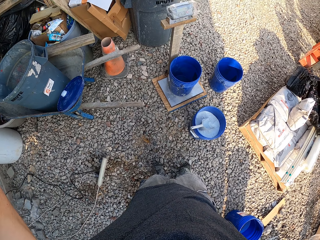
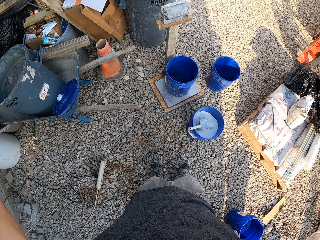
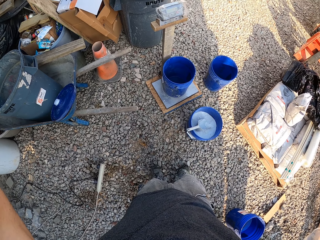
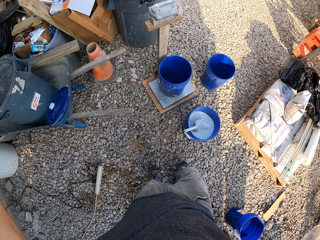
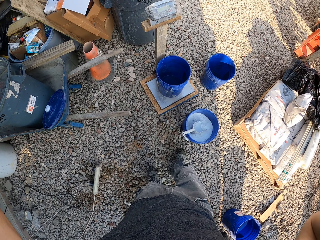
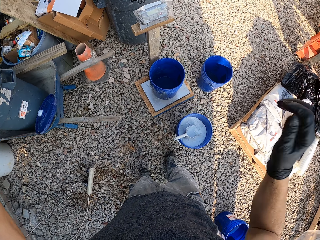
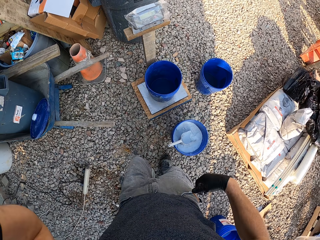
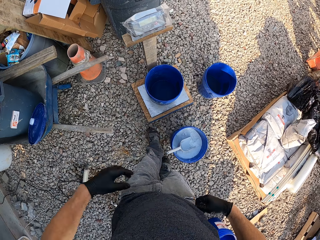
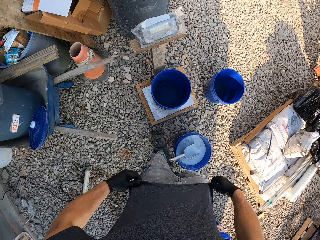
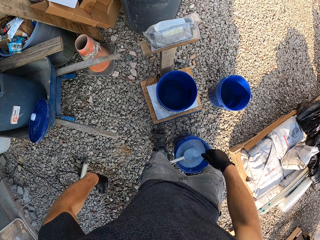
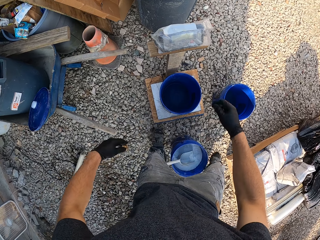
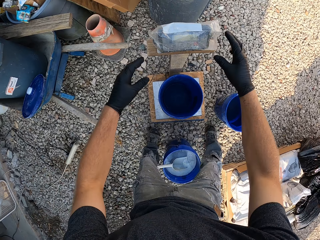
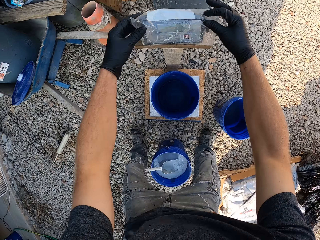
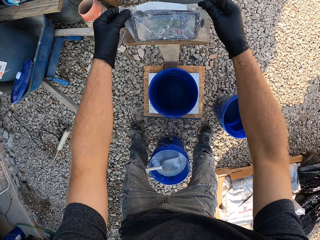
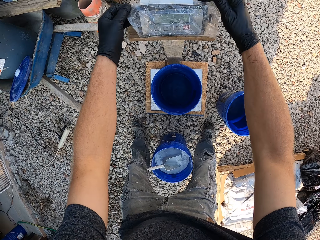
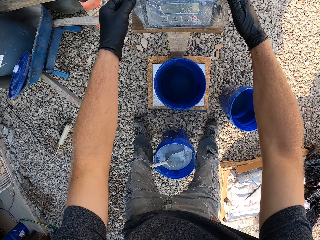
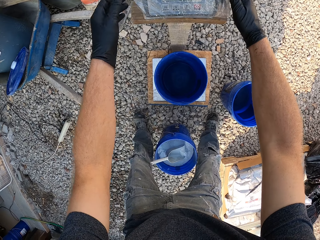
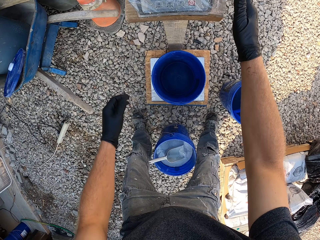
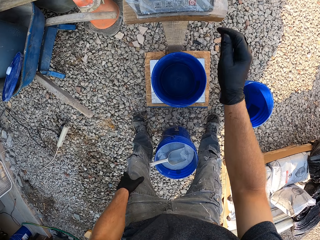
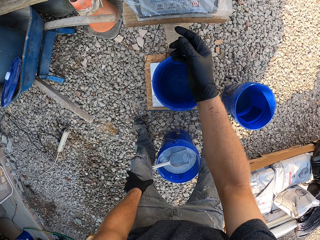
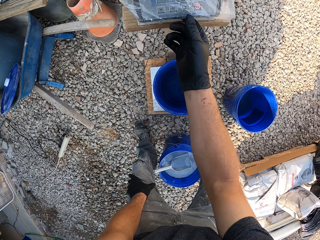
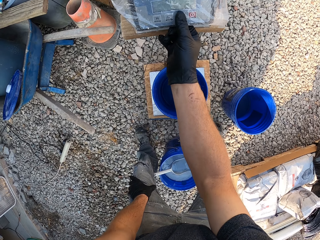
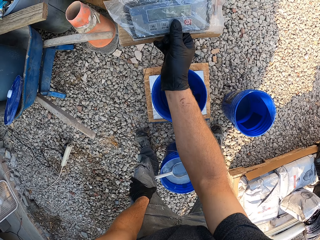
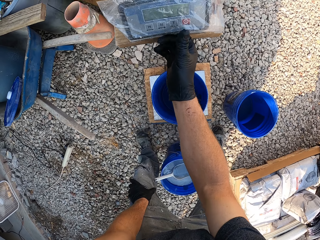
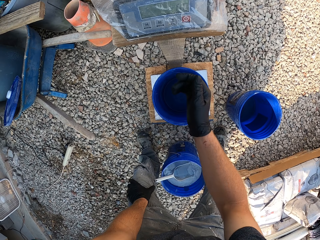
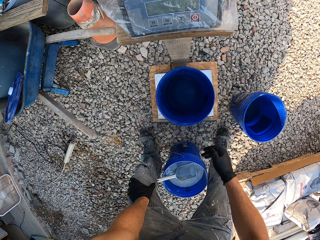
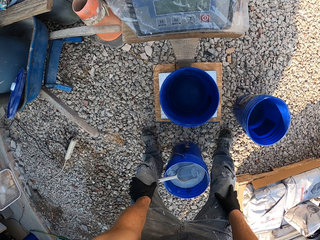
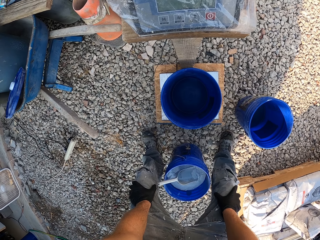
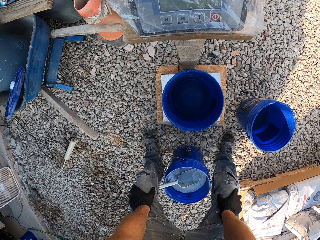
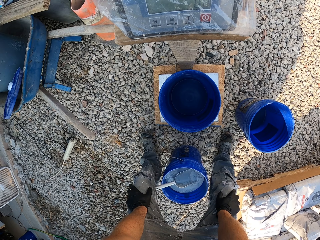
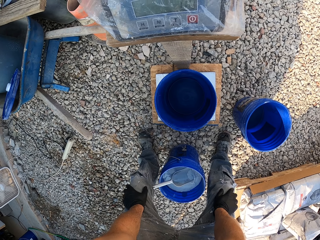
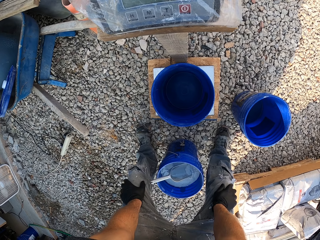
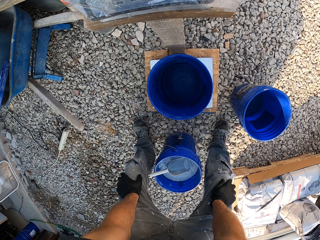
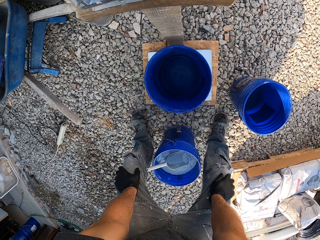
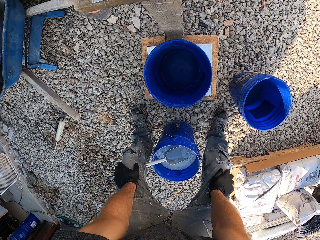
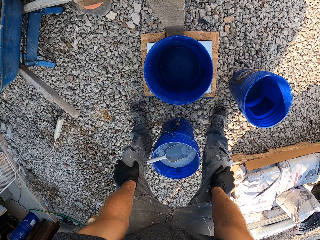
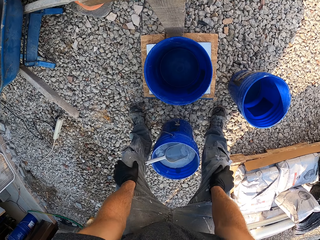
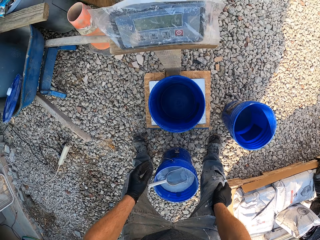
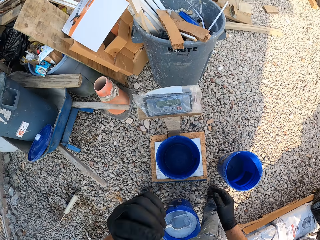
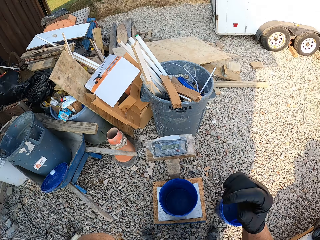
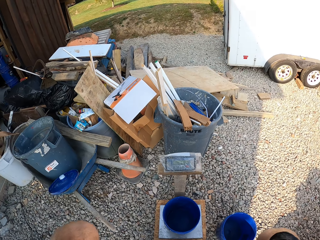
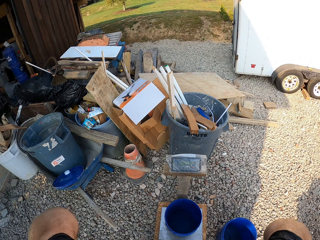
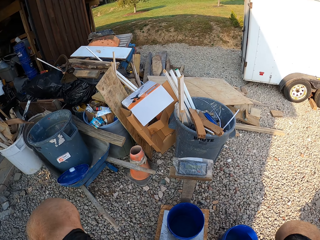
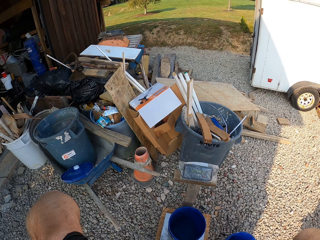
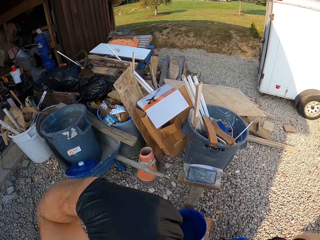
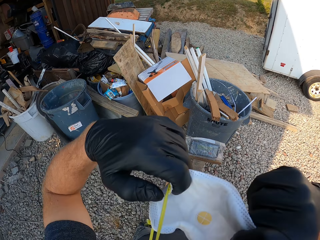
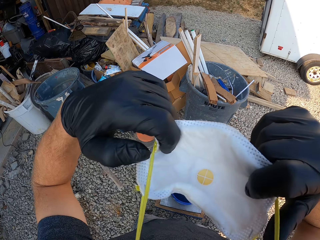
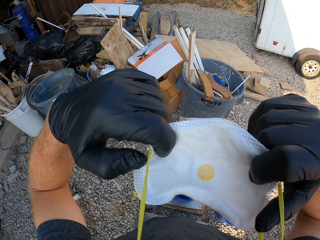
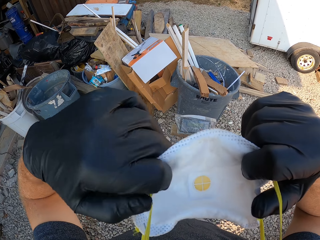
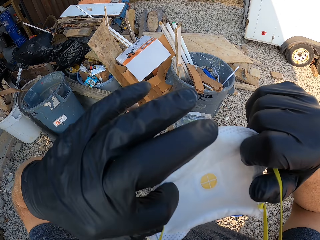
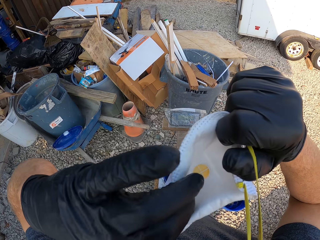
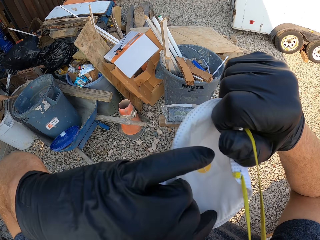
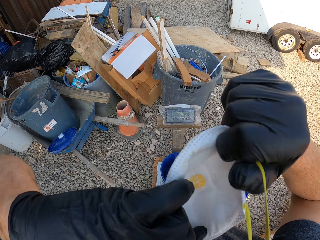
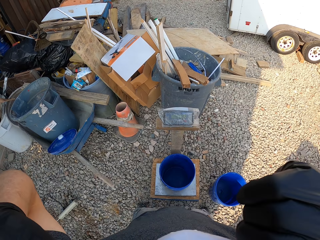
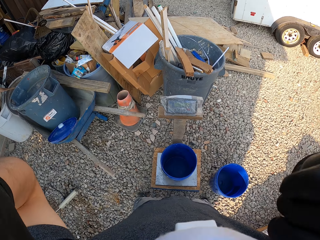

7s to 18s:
The camera wearer adjusts his shirt. He adjusts the nylon of a measuring scale. He presses a button on the scale. He checks the screen of the scale. He adjusts his nose mask. He removes the mask.

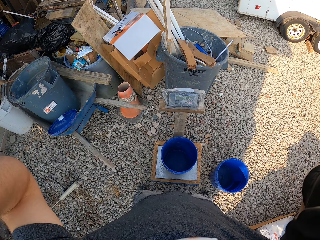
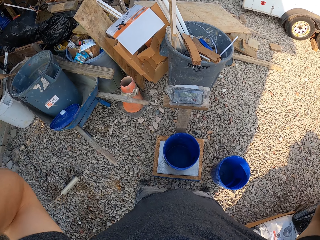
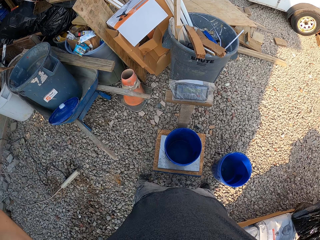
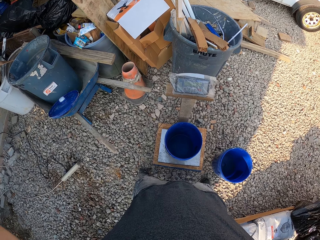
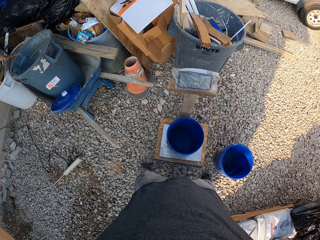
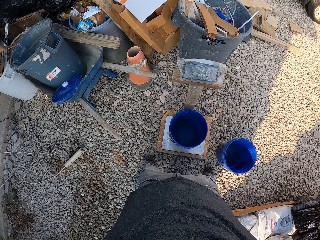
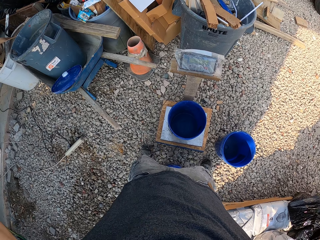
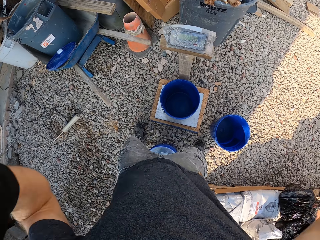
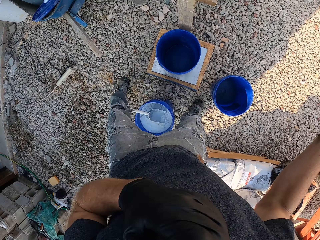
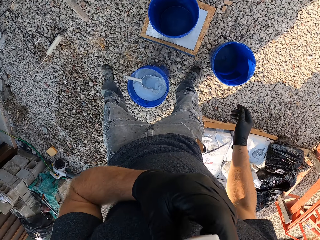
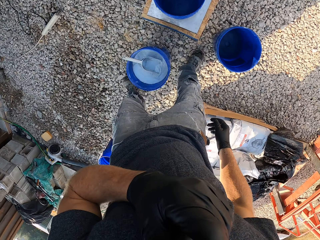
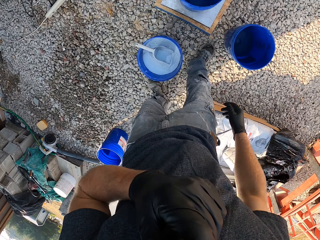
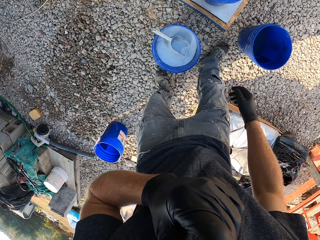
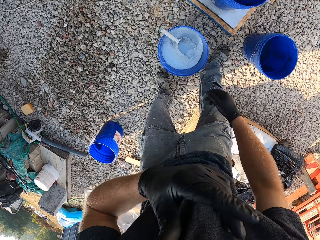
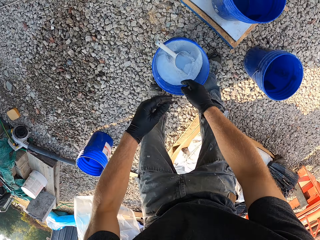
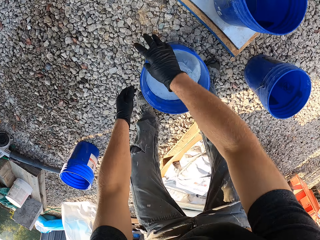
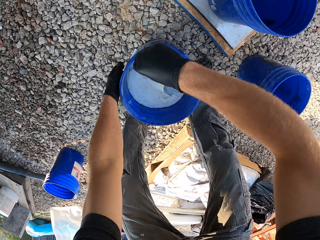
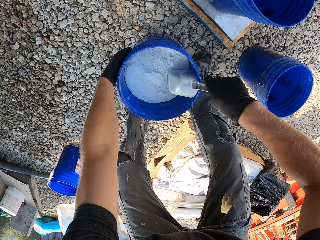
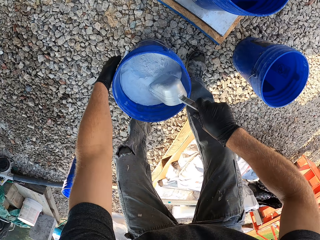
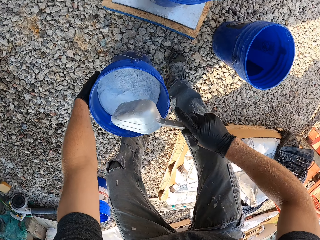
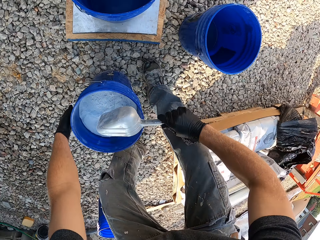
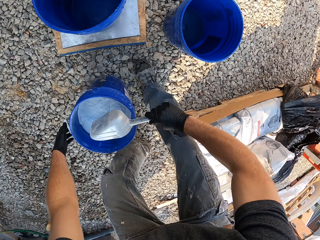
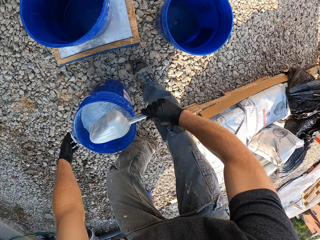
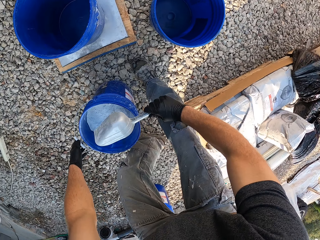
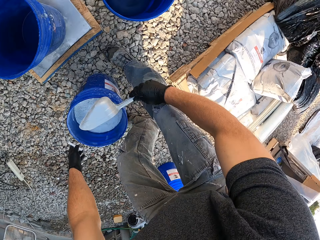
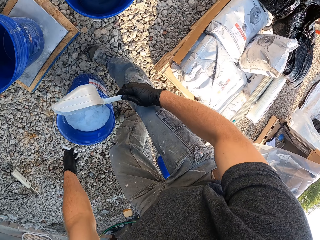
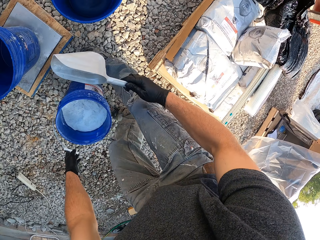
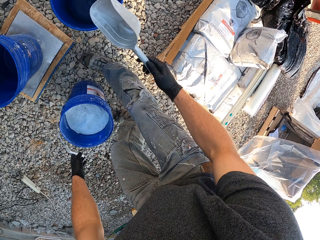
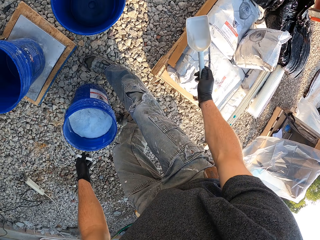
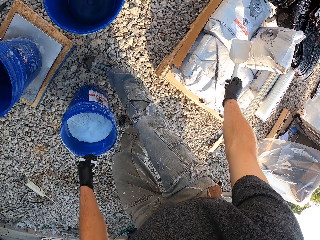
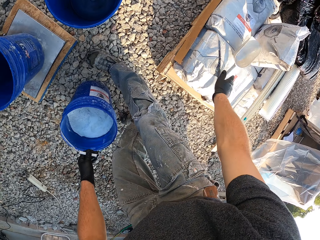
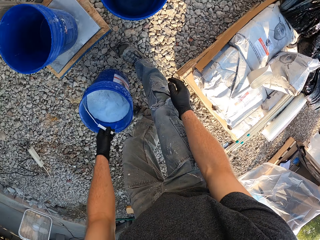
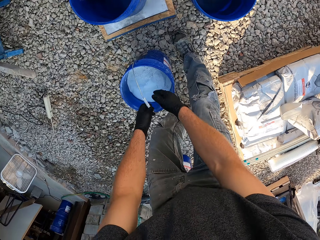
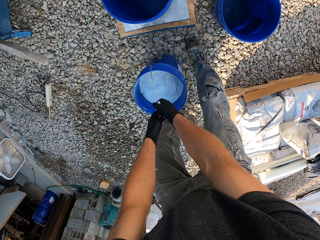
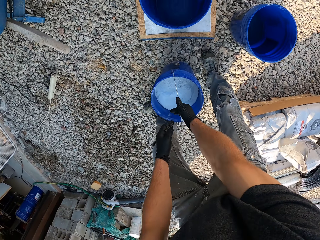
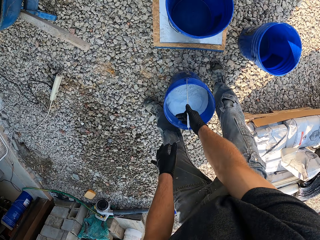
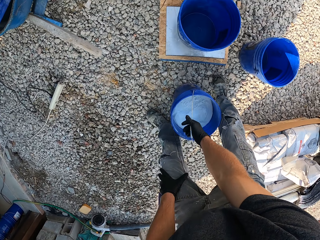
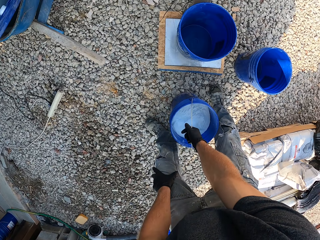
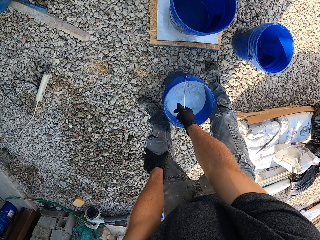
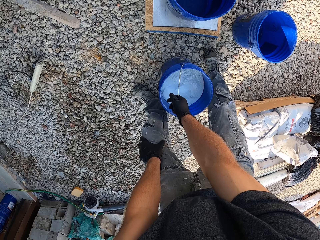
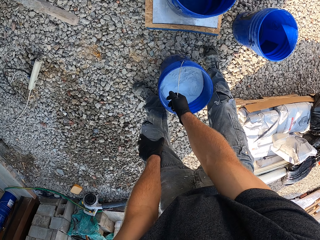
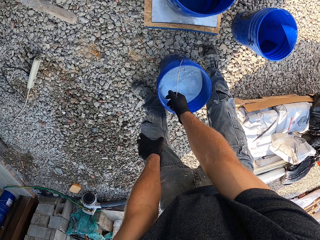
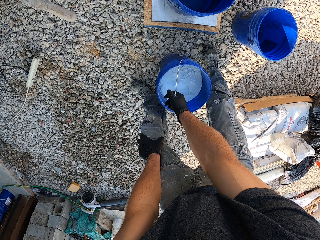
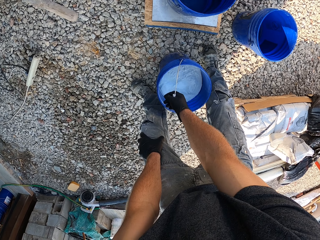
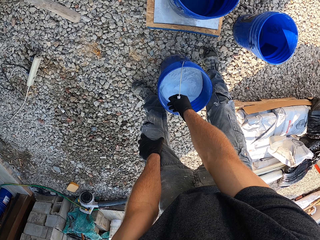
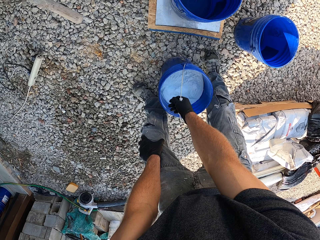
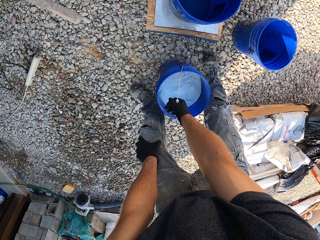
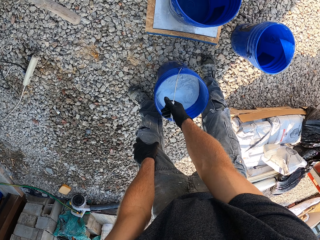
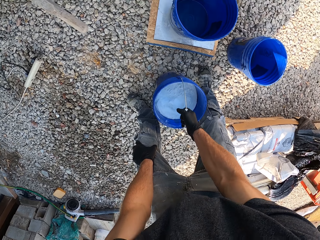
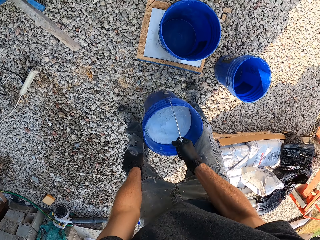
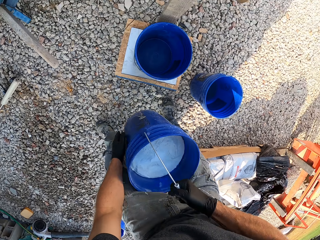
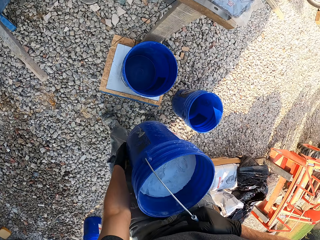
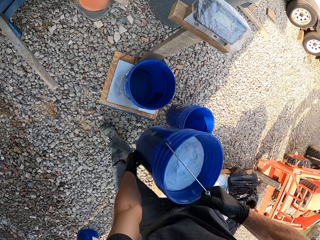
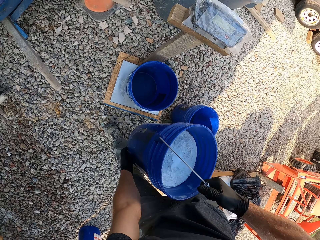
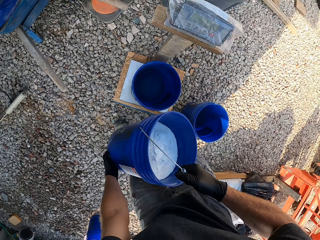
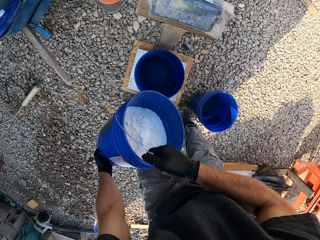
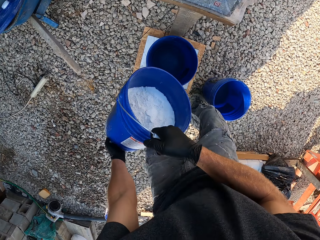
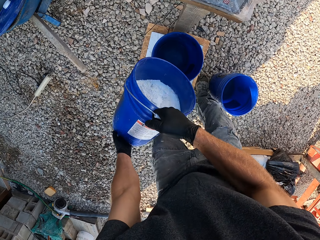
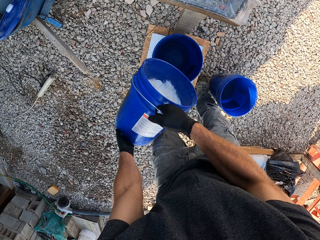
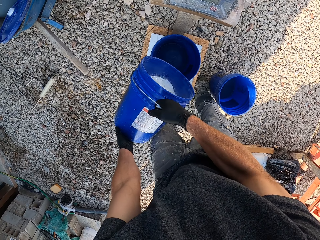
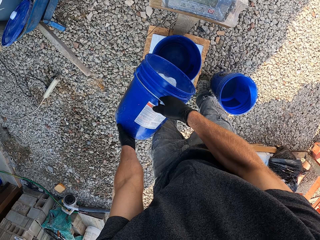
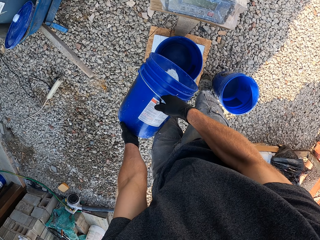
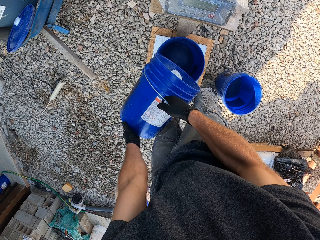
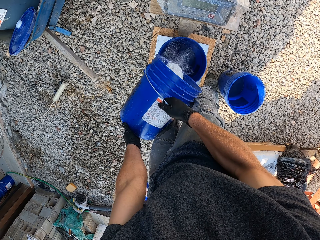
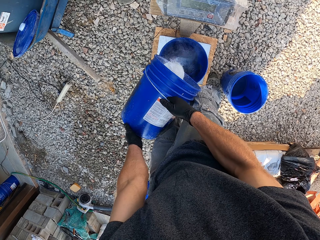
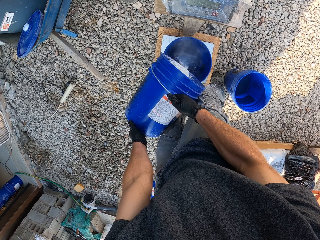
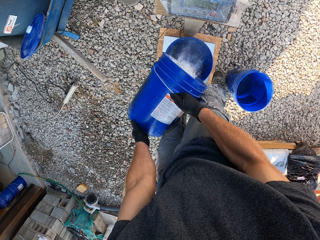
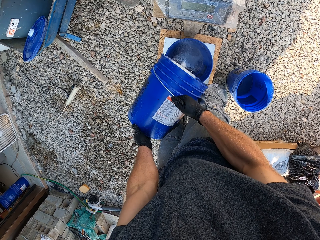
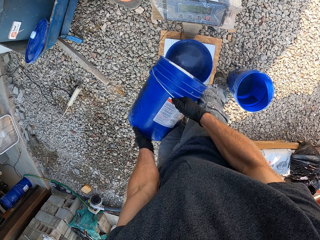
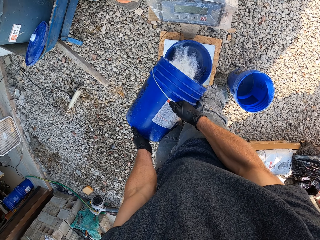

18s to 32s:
The camera wearer wears the mask. He scratches his jaw. He takes a packer from a blue bucket of modified cement. He lifts the handle of the bucket. He stirs the cement. He hits the packer on the bucket. He drops the packer on a bag of cement. He holds the handle with both hands. He moves the cement bucket. He rests his left hand on his left leg. He lifts the bucket from the ground. He pours cement from the bucket into the bucket on the scale. He weighs the cement.
